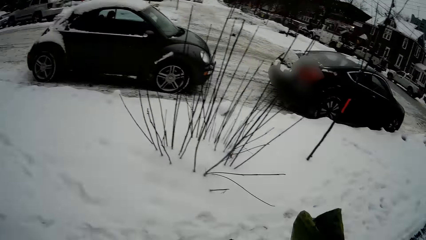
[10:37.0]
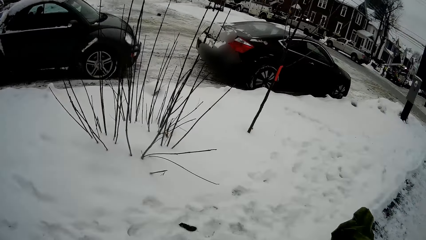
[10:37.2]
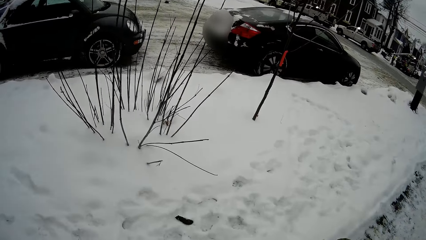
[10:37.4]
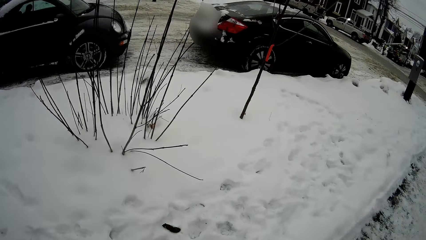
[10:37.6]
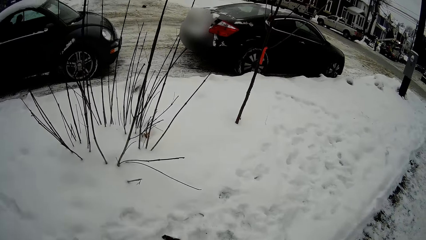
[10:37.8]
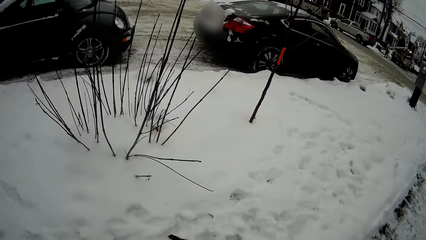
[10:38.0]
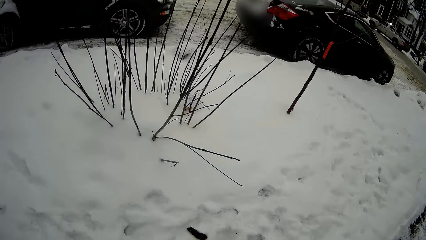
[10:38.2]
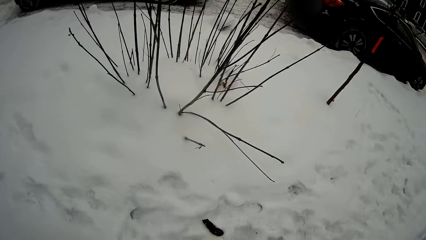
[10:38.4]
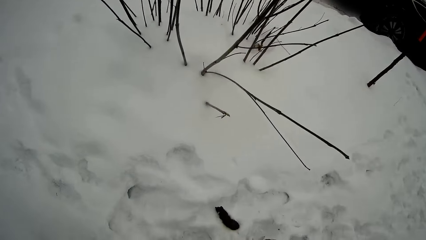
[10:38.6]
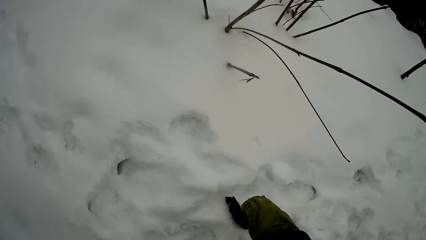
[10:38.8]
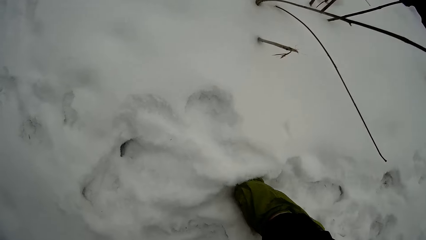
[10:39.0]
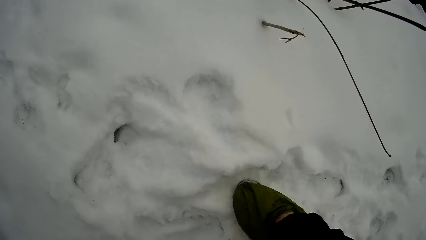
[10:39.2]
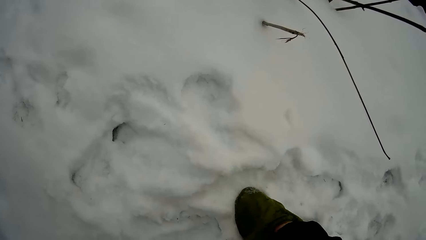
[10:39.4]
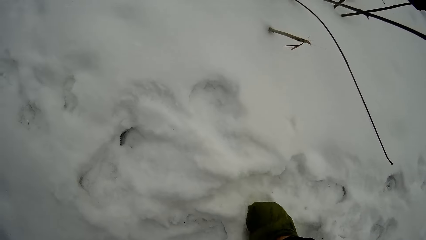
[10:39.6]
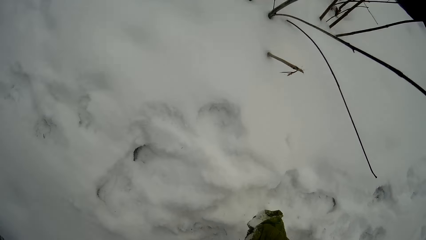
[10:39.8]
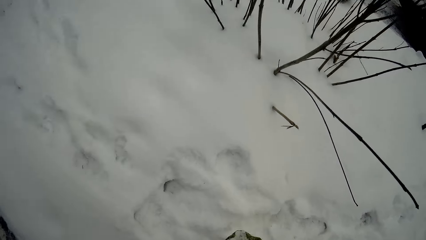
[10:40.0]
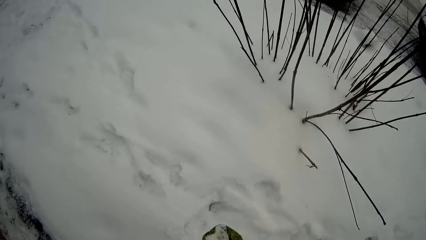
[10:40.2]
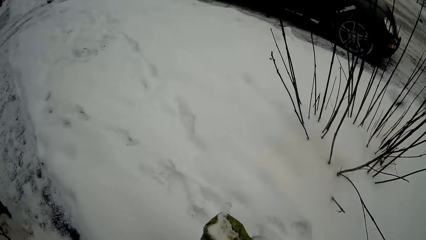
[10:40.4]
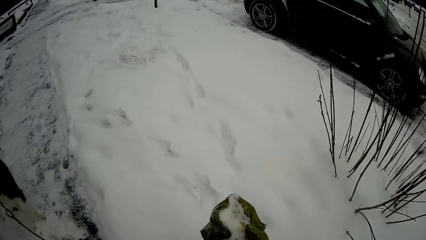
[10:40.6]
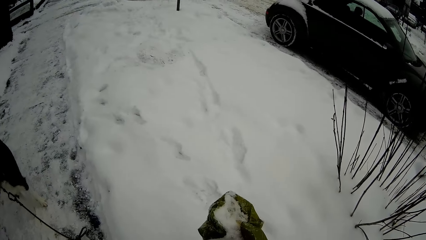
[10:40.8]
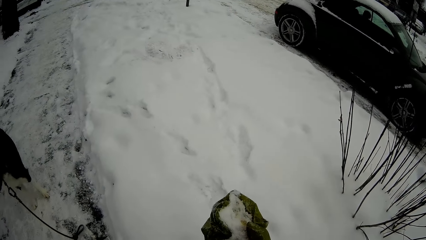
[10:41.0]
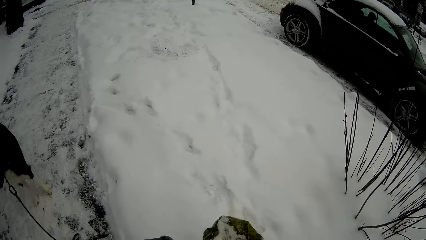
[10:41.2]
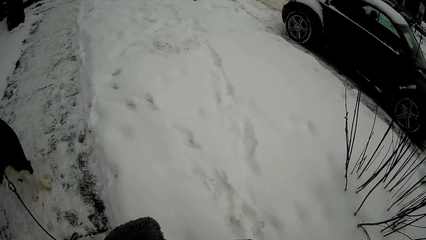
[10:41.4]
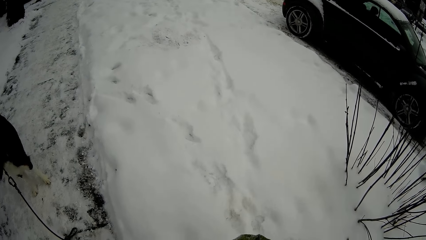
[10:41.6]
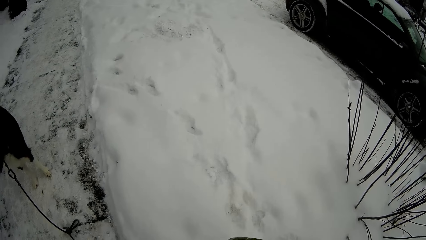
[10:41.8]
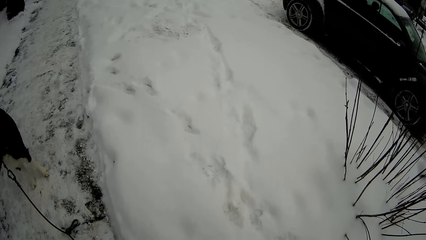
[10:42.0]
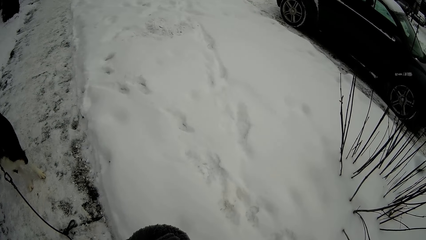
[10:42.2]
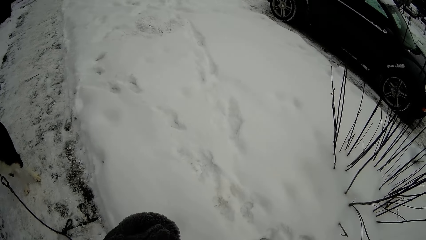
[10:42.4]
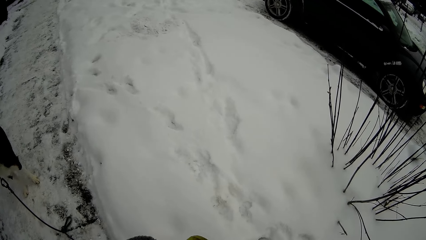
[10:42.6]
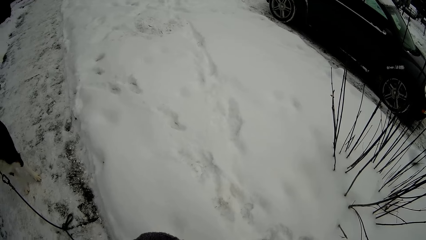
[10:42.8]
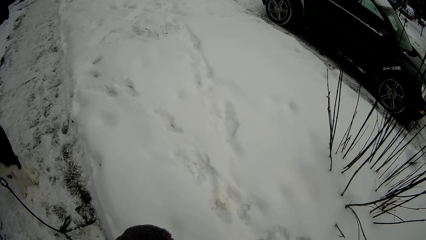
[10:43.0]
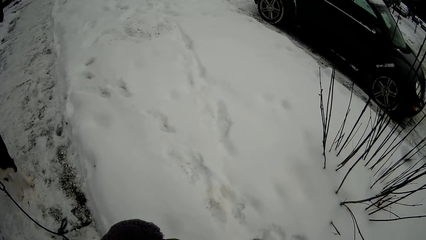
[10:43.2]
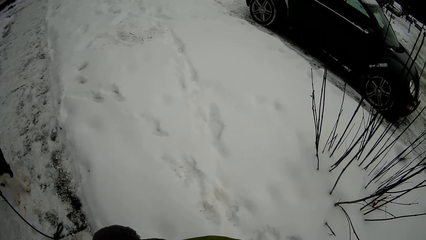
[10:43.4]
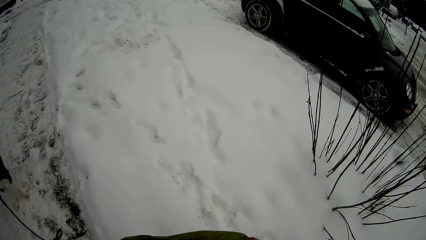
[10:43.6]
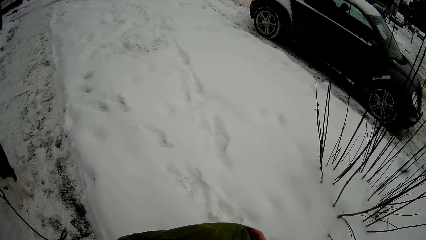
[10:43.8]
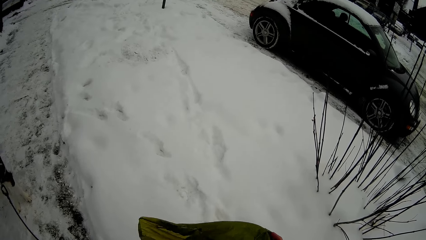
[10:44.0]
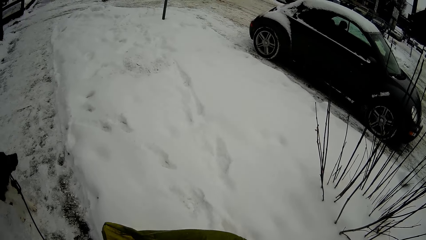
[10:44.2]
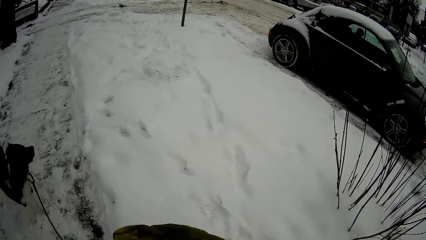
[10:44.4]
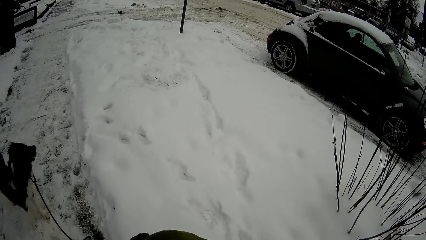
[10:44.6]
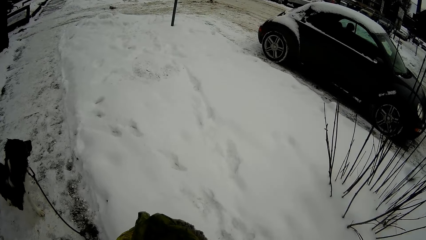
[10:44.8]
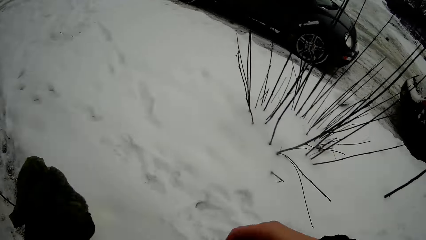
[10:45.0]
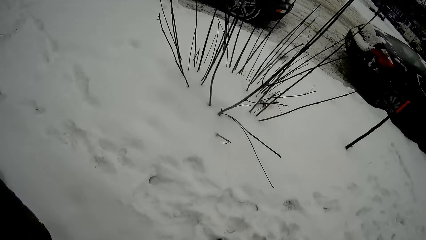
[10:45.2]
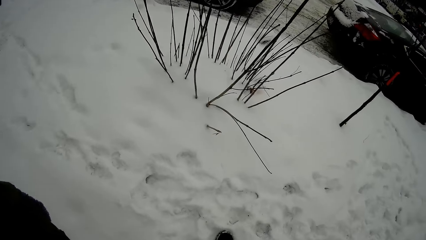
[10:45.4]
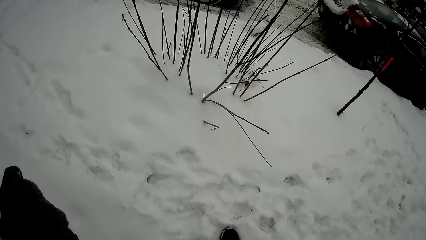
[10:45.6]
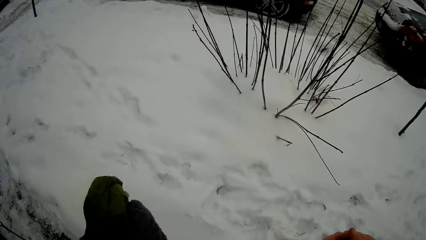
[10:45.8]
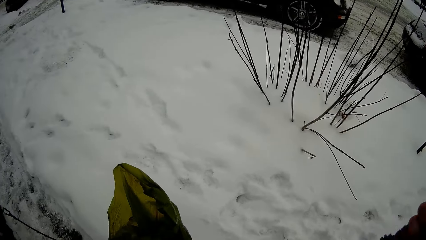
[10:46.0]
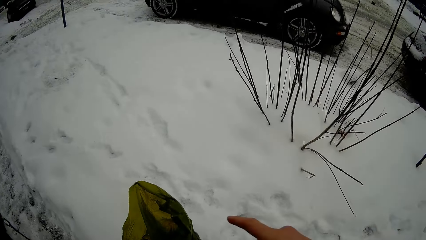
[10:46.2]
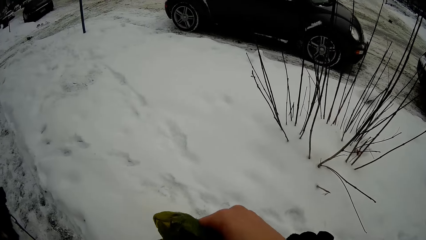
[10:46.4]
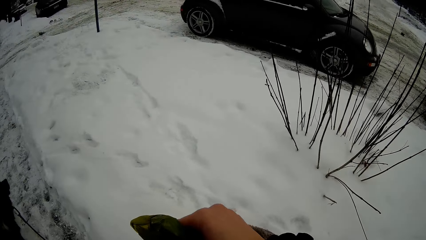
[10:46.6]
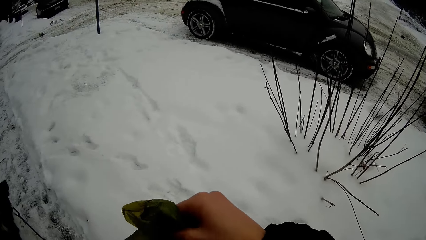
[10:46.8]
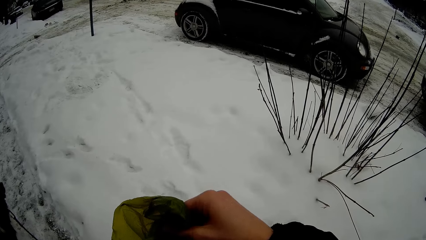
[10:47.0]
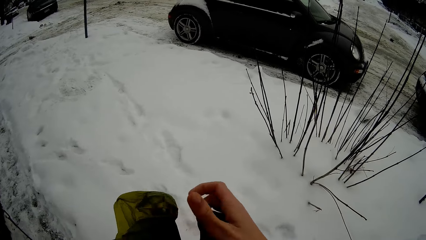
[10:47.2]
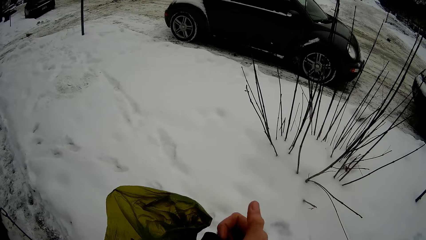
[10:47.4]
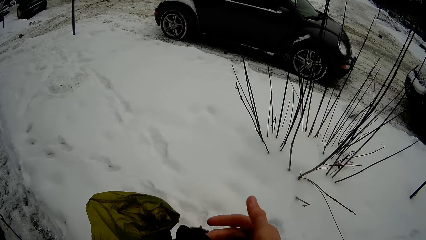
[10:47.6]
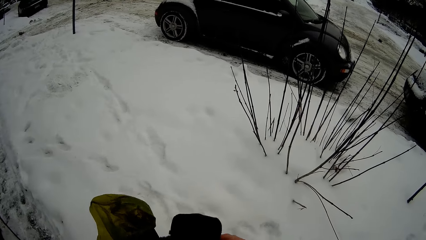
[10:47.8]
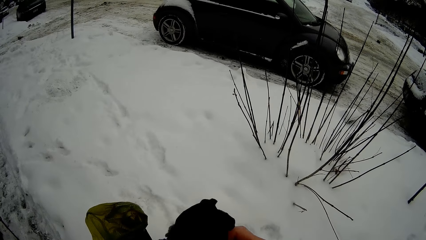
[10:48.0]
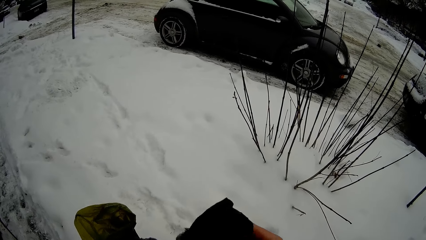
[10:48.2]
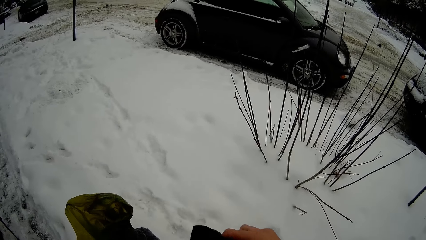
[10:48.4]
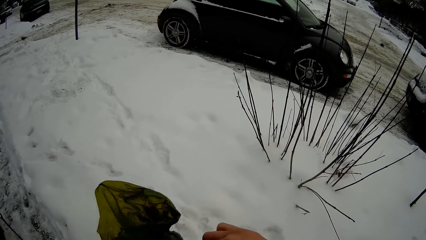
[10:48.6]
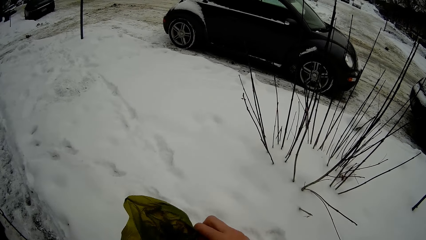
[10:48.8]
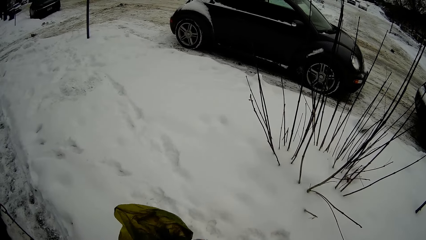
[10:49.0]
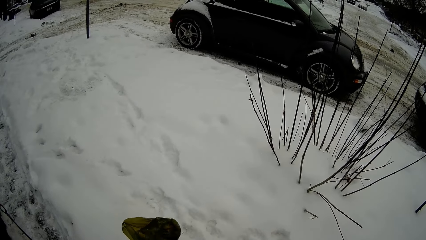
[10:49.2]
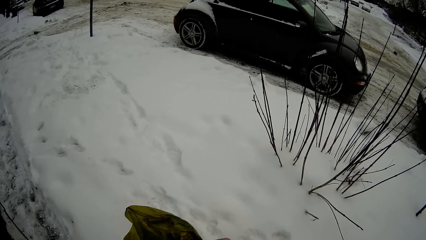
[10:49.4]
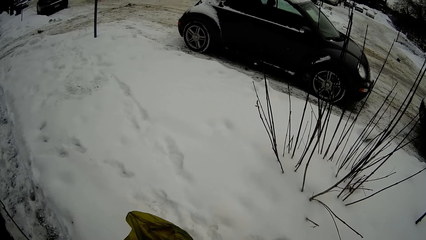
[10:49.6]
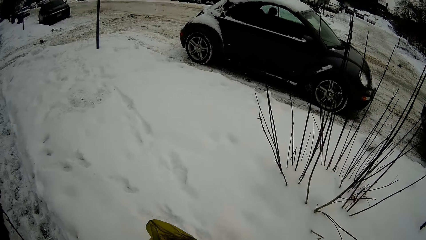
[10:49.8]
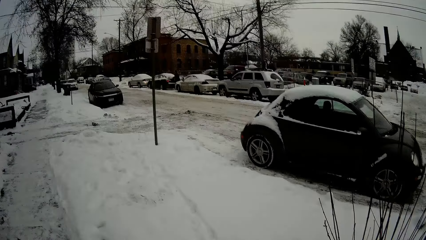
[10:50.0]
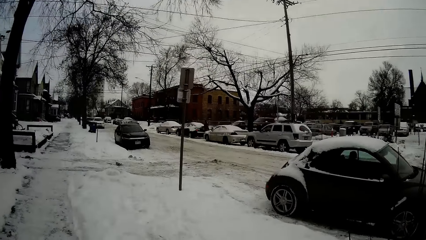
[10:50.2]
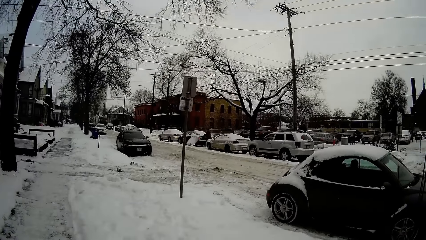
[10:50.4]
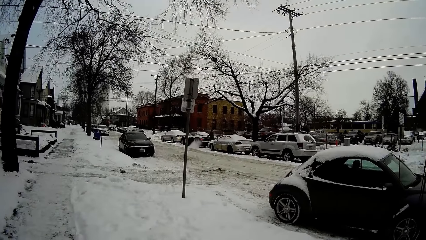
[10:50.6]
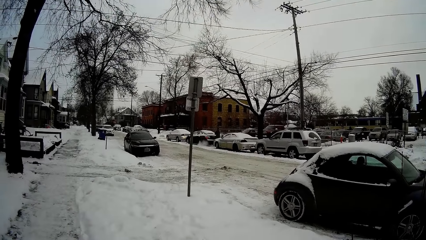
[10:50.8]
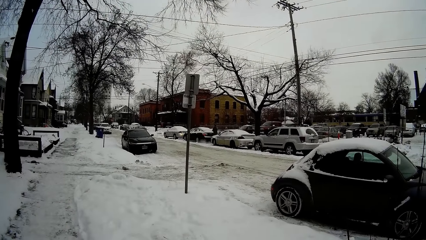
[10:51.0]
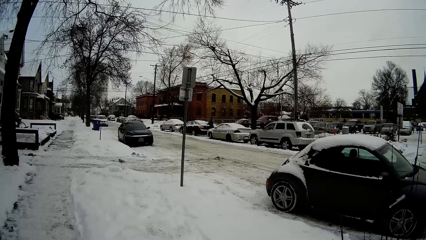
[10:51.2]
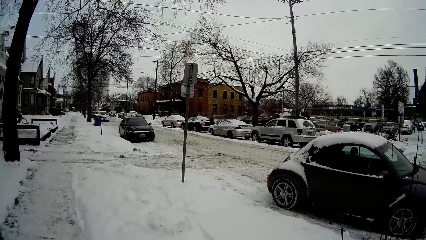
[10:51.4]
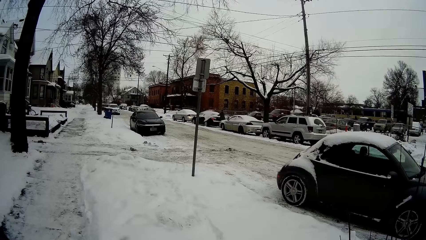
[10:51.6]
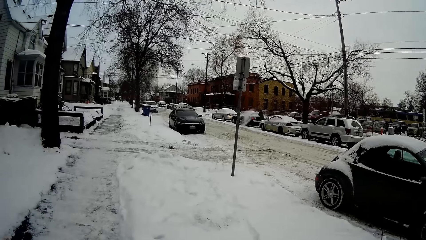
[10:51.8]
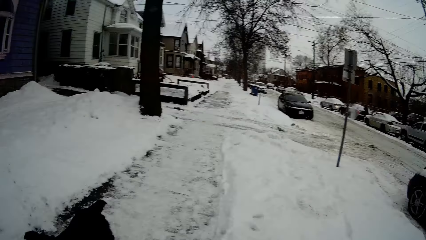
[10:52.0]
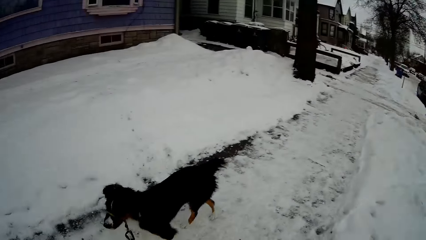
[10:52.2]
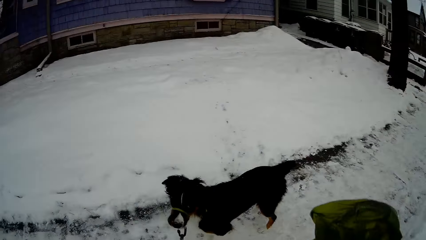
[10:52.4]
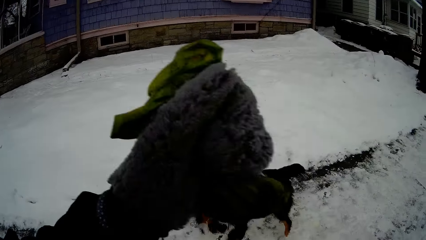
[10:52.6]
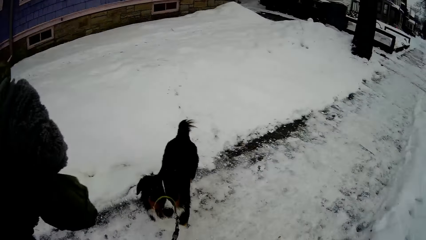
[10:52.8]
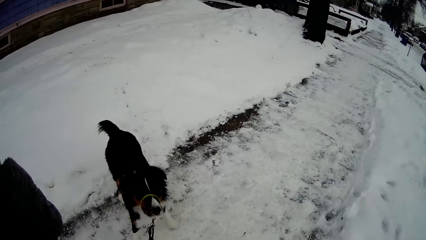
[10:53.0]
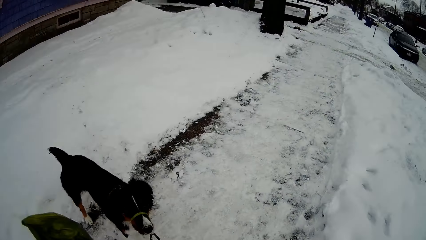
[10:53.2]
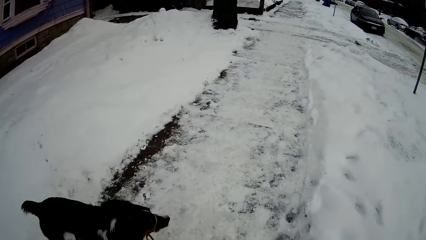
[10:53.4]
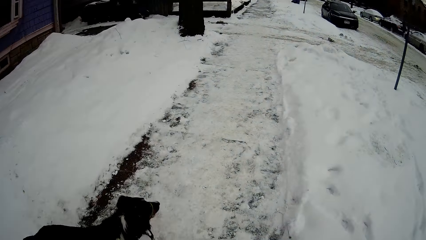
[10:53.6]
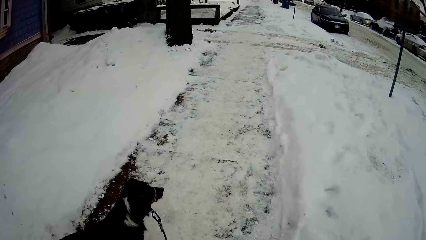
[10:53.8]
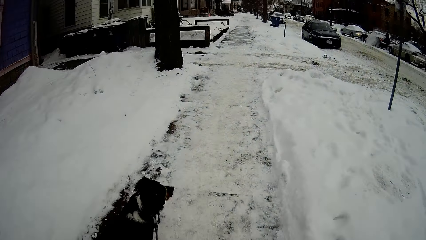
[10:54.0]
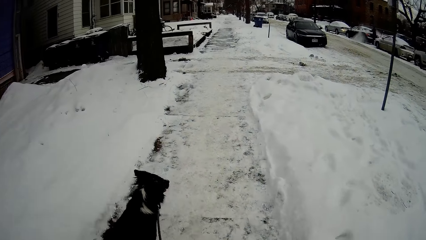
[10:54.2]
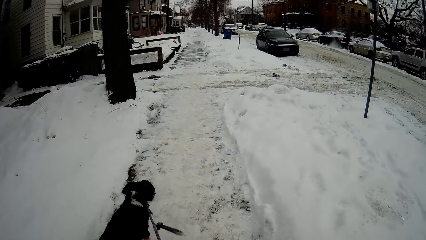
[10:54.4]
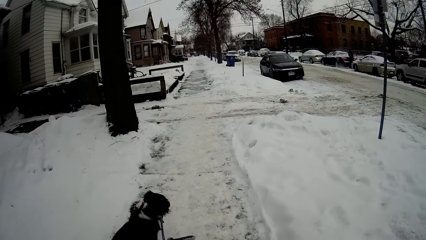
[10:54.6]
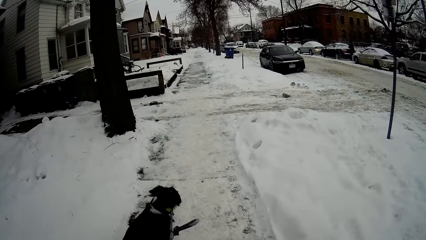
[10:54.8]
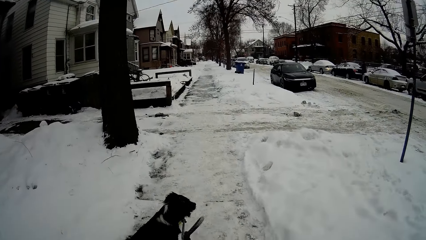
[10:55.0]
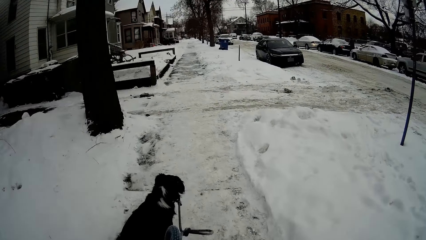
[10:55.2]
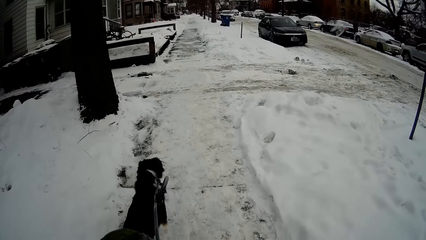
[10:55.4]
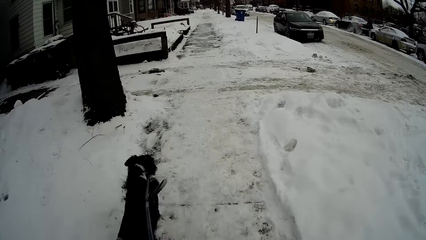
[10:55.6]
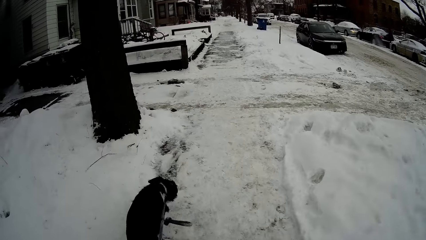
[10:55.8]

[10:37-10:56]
The camera wearer collects the dog's poop with the bag. They hold a piece of cloth. They wear the glove. A person washes the car. The camera wearer walks the dog on the snow.
